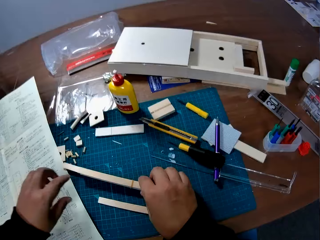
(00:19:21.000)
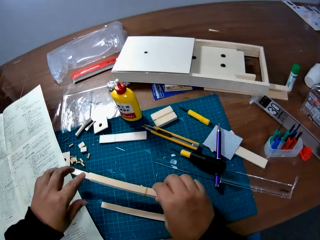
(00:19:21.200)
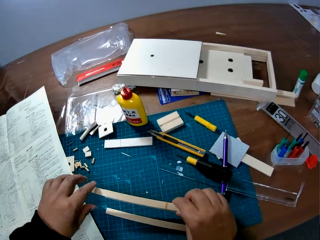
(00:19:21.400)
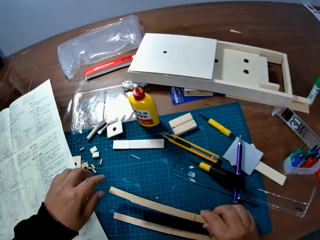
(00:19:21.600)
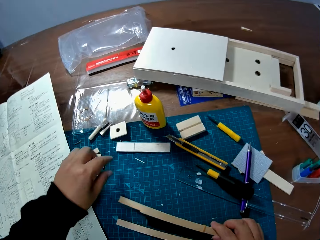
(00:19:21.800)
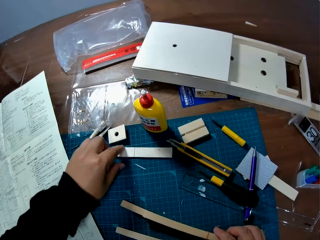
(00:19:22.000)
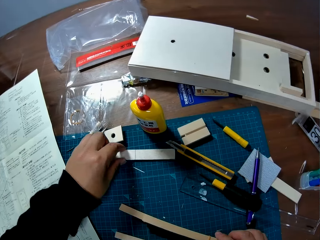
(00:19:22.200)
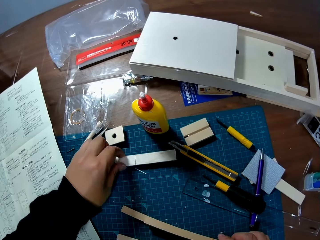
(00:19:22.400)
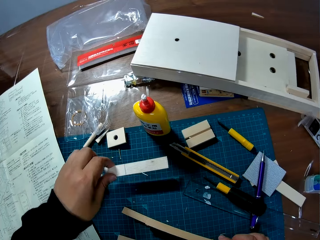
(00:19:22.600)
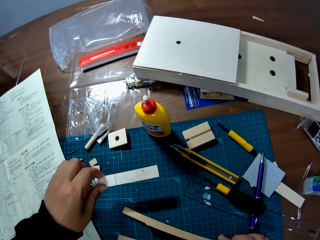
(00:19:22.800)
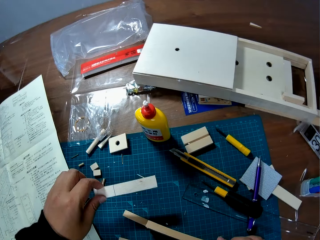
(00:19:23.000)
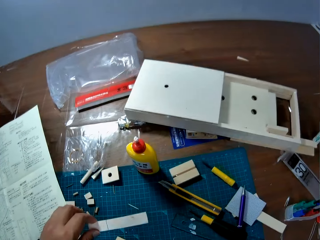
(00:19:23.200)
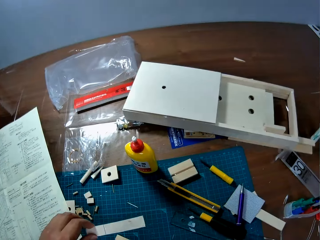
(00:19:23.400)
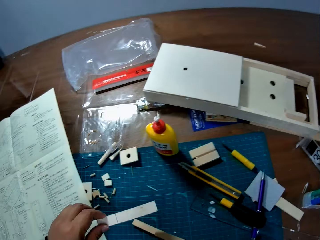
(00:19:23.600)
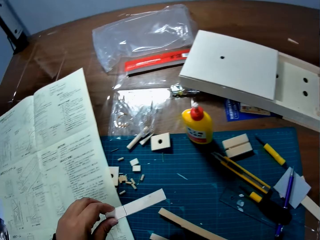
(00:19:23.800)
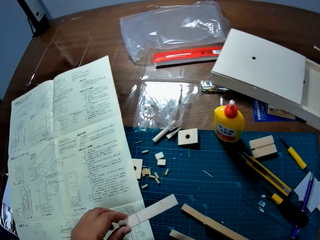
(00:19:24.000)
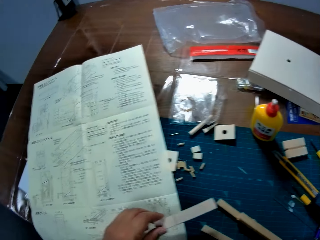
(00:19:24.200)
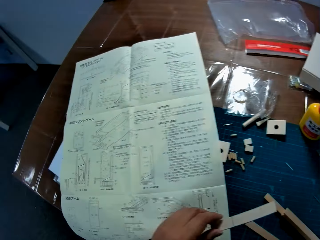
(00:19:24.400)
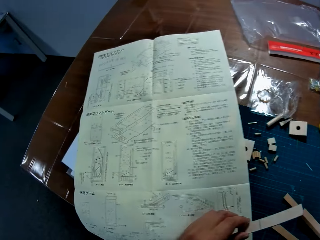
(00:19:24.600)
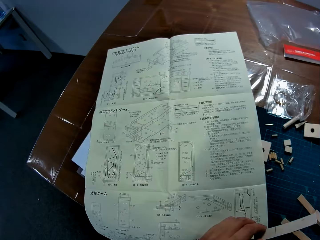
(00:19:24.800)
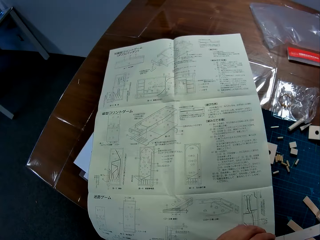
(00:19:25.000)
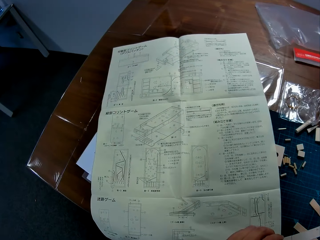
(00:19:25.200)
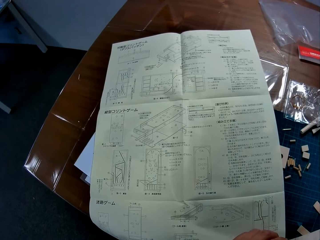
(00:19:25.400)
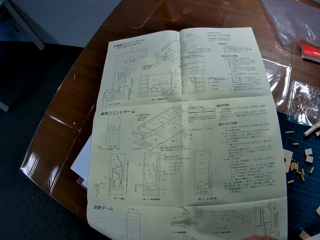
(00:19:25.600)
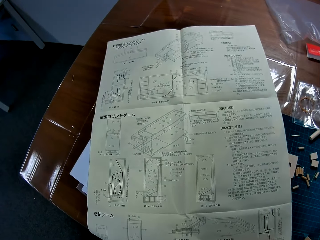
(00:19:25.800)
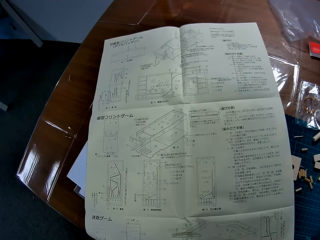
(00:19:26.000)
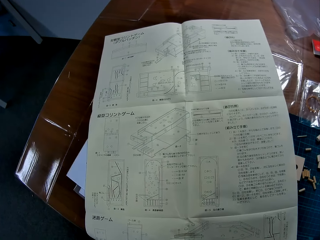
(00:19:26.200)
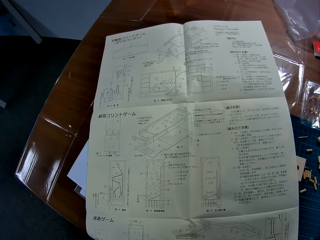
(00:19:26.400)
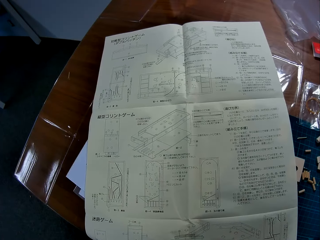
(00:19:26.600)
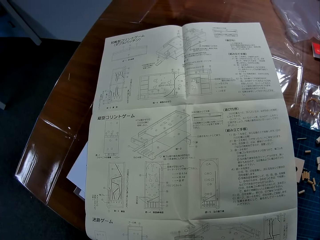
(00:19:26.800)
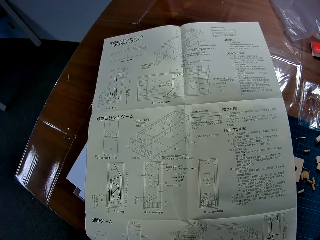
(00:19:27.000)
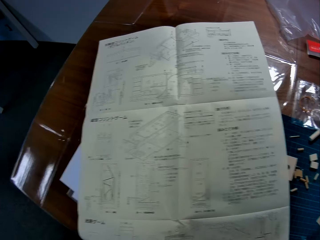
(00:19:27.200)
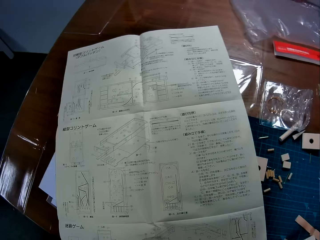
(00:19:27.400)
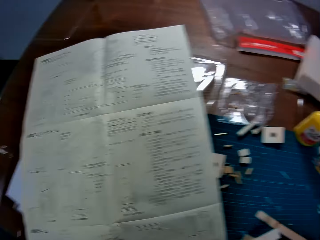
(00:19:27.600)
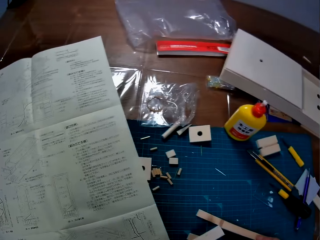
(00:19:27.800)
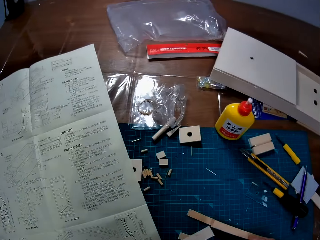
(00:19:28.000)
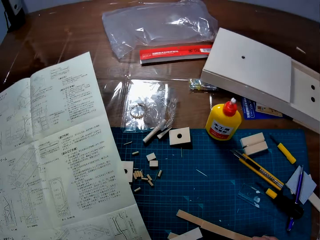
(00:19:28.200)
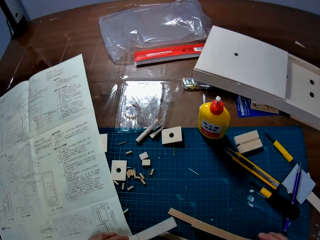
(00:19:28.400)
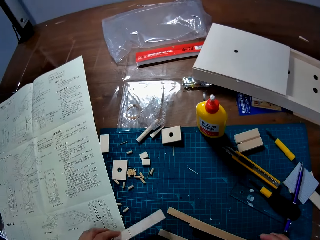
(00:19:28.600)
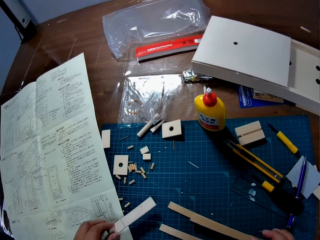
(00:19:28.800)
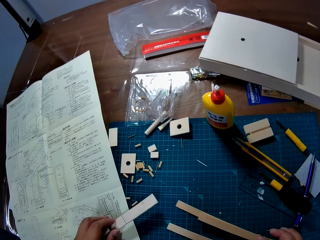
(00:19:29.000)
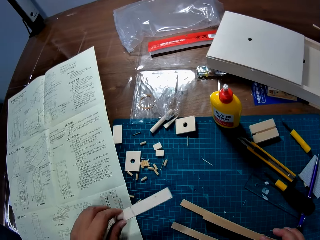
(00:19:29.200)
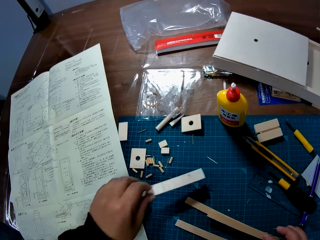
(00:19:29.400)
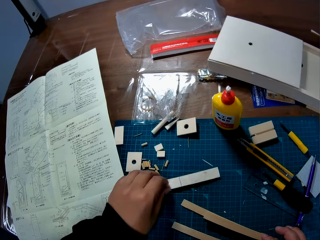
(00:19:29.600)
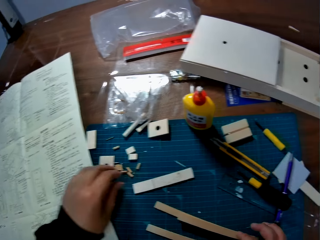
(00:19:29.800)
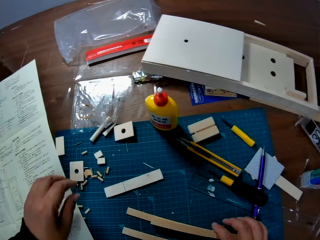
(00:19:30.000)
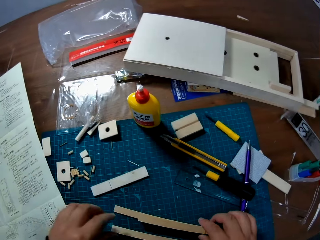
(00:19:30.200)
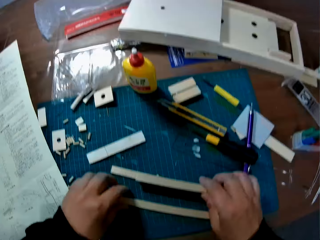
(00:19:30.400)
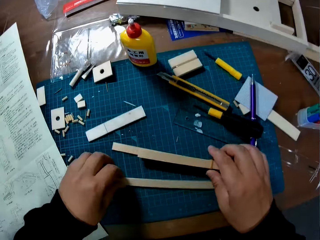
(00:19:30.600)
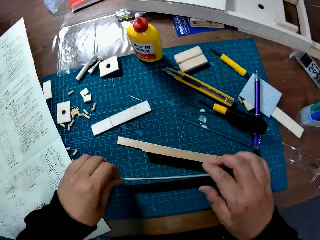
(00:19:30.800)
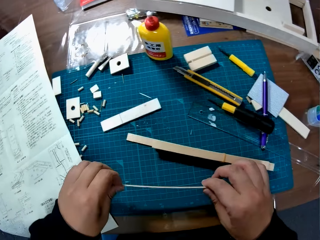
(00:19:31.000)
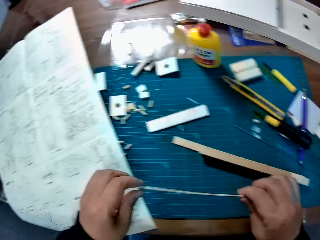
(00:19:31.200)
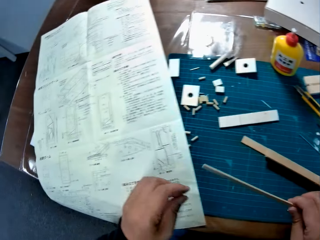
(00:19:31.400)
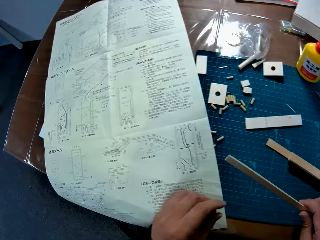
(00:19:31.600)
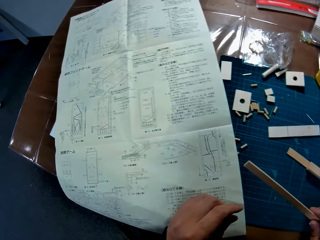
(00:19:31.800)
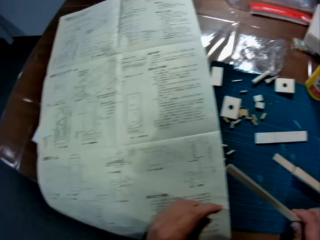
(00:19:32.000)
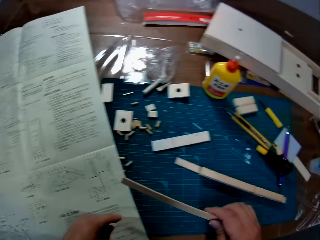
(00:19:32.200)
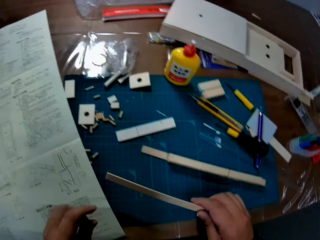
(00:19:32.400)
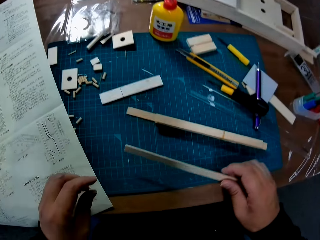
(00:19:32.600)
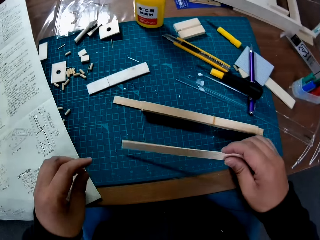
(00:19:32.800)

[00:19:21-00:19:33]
The camera wearer drops the sticks in his right hand on the table. He picks up a wood piece or bundle of sticks from the table with his left hand, drops the bundle back, and picks another wood piece from the table with his left hand. He stares at the booklet. He drops the wood pieces in his left hand on the table, and drops the wood pieces in his right hand on the table. He picks another wood piece or stick from the table with both hands and shifts the stick to his right hand.

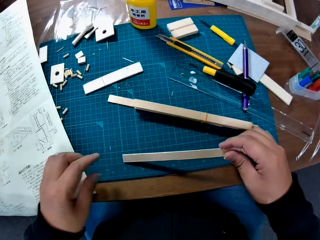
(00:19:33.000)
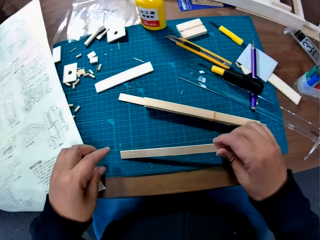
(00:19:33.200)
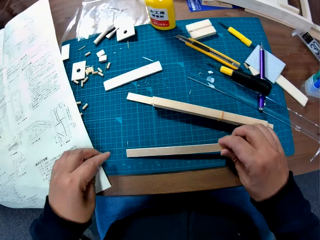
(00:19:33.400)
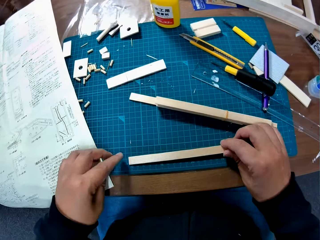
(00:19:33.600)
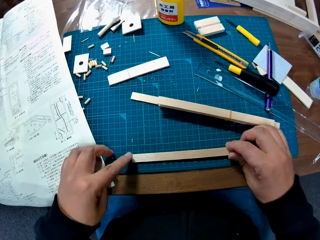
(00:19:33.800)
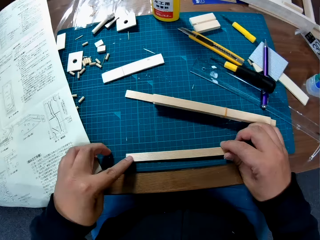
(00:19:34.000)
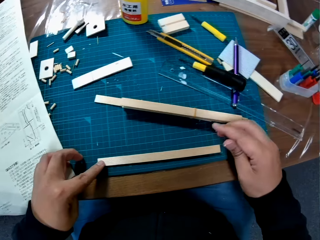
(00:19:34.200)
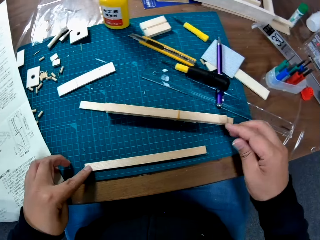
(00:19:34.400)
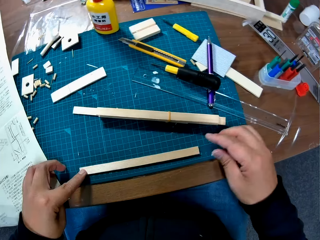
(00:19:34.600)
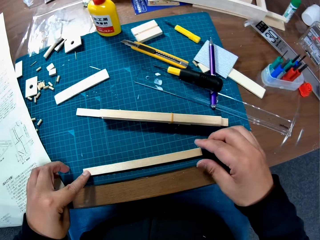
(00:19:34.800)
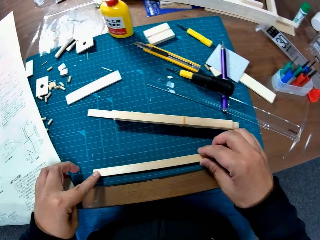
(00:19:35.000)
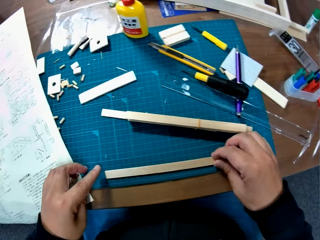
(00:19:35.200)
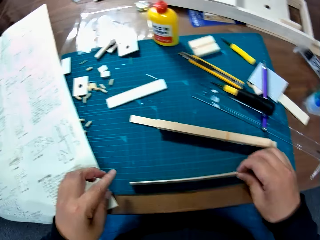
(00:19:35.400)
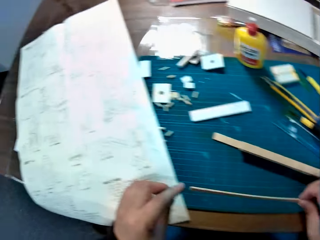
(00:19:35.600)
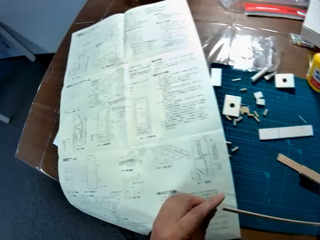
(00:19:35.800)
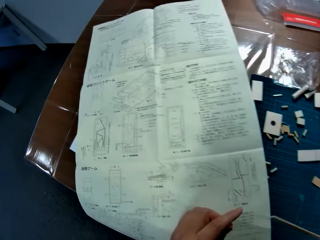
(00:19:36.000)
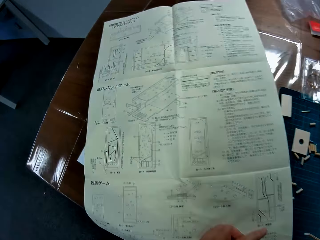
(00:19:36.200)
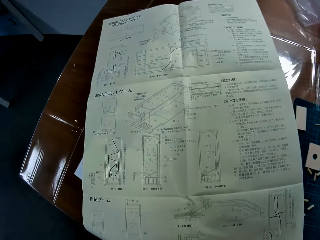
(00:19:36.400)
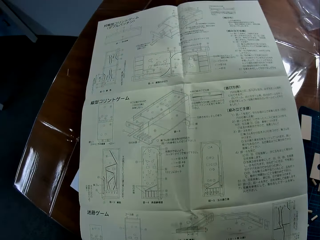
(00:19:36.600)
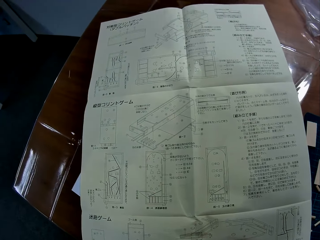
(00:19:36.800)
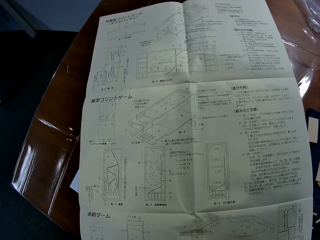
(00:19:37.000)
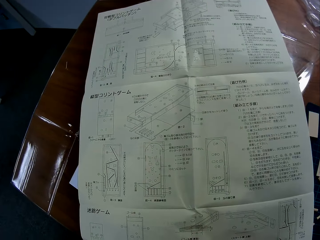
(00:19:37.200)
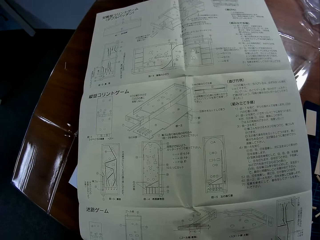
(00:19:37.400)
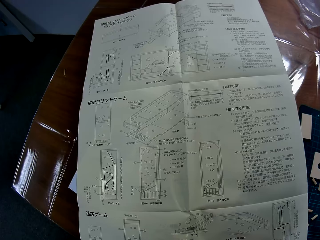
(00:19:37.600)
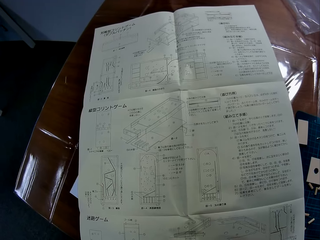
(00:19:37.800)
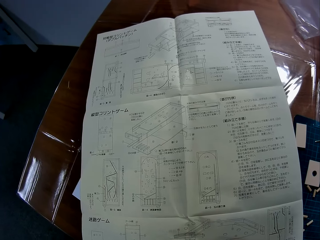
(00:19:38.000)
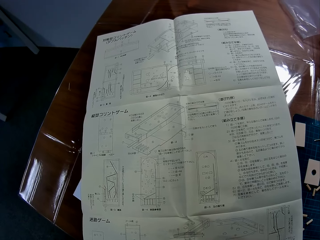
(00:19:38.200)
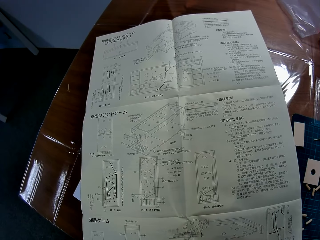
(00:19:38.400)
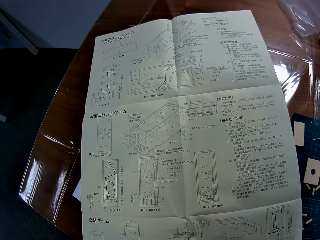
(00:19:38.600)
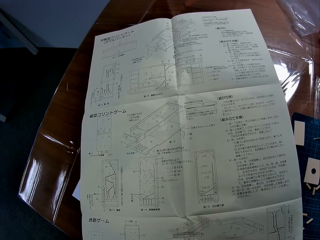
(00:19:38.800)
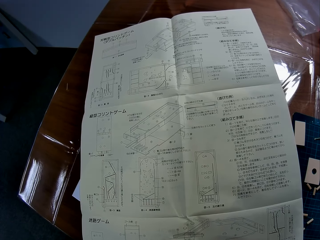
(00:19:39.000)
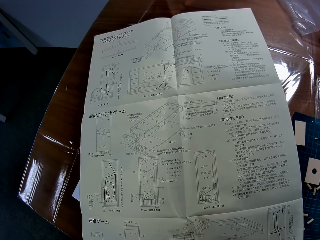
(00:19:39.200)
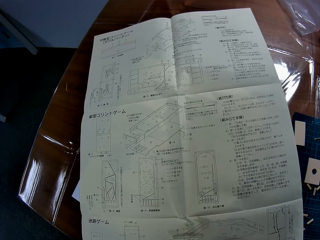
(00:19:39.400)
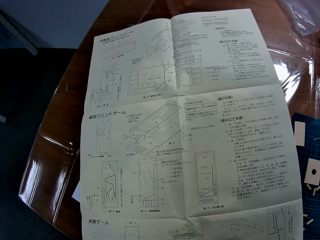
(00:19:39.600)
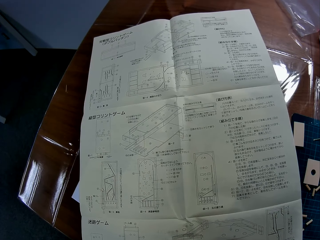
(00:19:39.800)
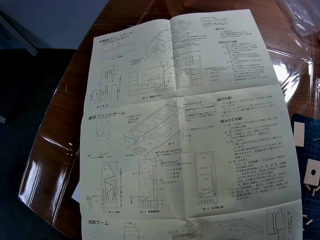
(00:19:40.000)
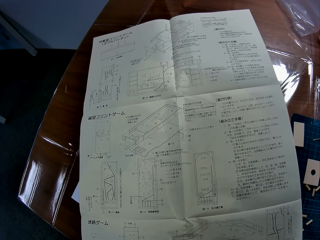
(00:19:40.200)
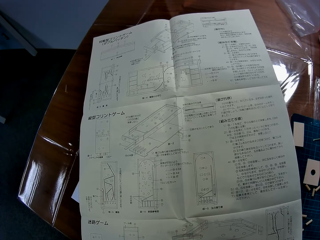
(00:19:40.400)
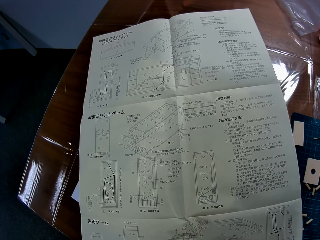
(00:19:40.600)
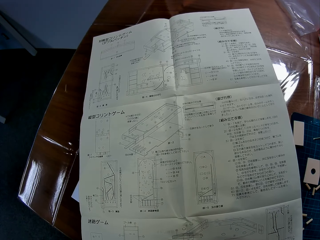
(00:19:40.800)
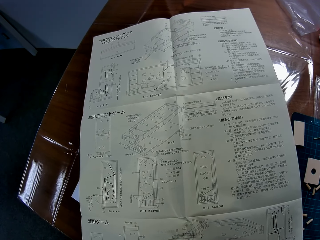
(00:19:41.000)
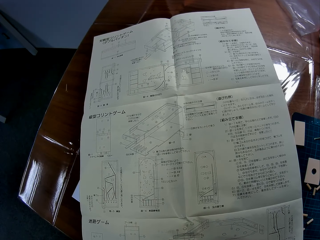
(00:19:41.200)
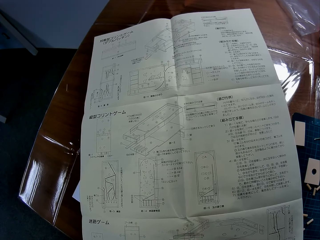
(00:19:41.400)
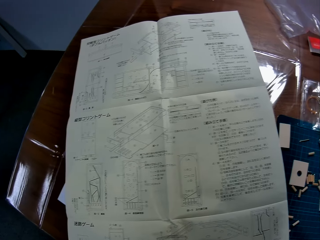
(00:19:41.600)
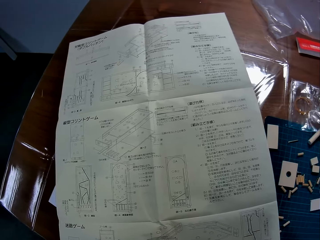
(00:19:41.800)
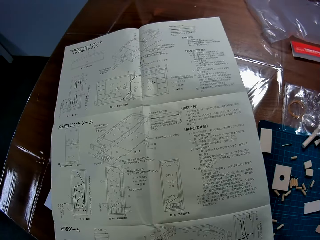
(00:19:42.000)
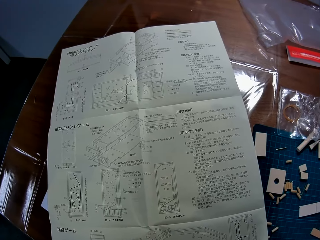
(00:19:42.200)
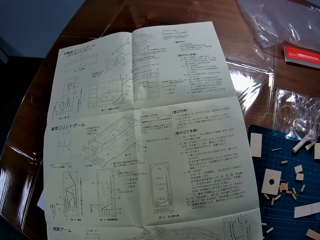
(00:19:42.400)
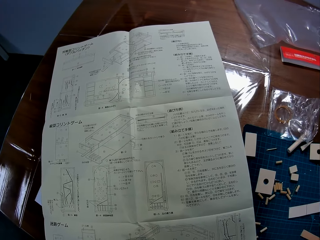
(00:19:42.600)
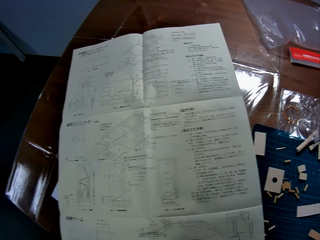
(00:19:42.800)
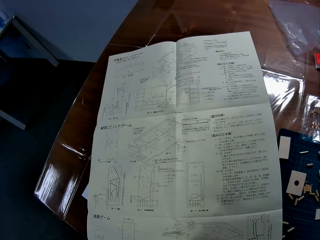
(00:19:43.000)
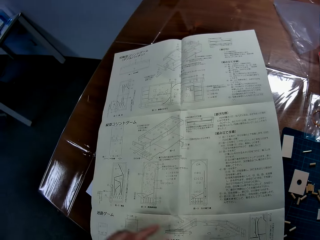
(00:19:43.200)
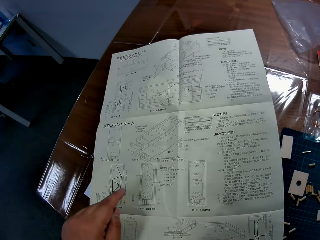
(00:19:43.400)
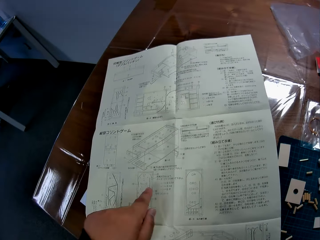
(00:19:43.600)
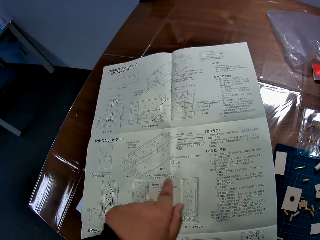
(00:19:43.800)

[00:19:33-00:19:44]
The camera wearer places the wood piece or stick back on the table. They hold the edge of the stick with the left hand. They lift the stick from the table again with the right hand. They stare at the booklet.
